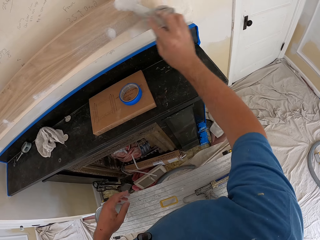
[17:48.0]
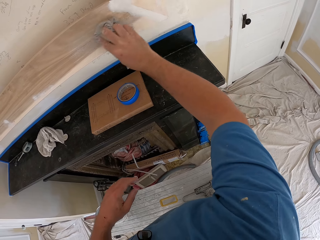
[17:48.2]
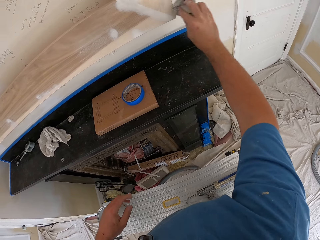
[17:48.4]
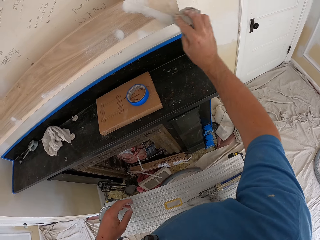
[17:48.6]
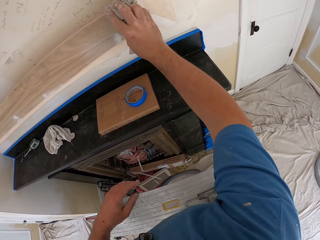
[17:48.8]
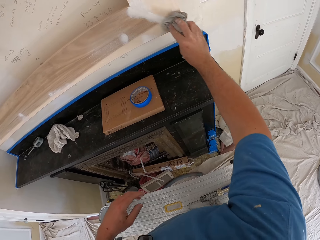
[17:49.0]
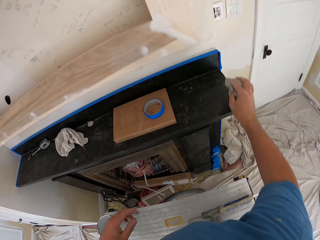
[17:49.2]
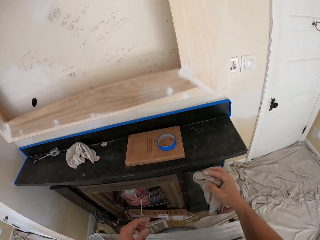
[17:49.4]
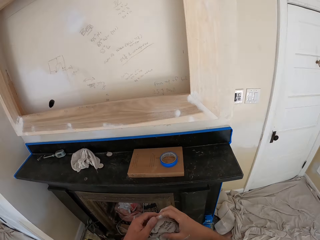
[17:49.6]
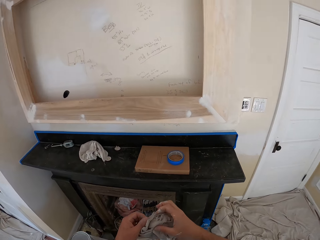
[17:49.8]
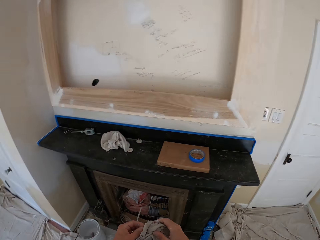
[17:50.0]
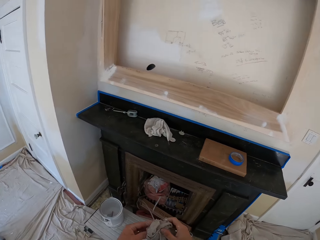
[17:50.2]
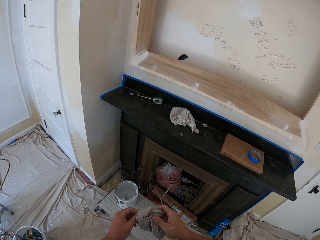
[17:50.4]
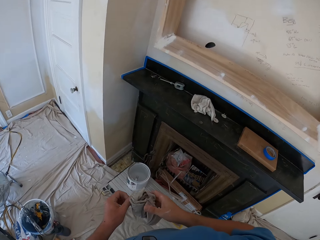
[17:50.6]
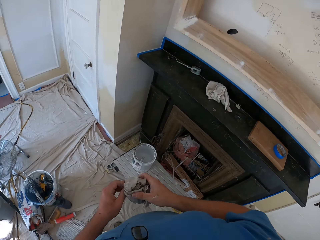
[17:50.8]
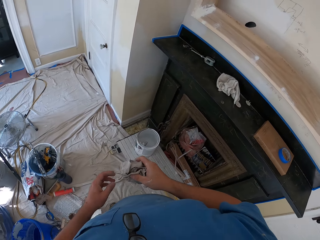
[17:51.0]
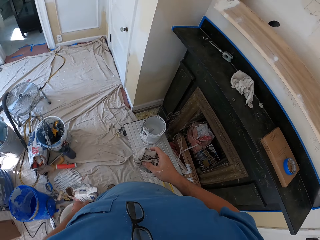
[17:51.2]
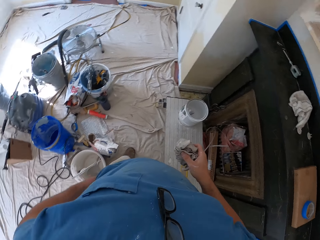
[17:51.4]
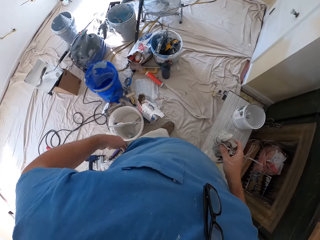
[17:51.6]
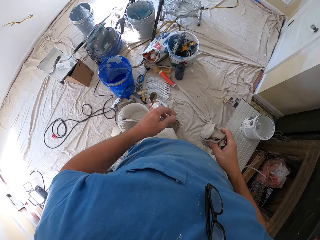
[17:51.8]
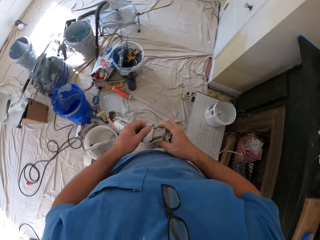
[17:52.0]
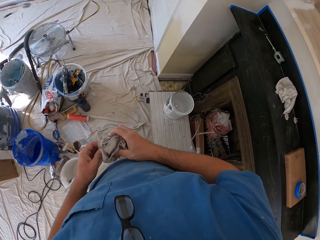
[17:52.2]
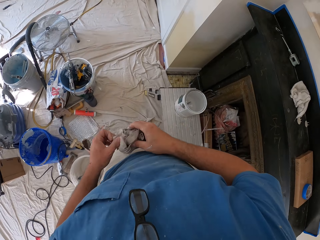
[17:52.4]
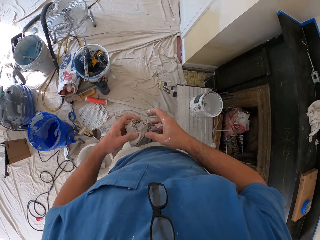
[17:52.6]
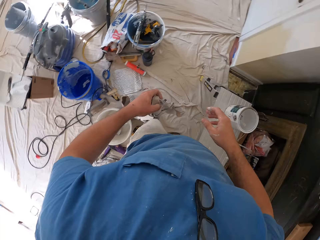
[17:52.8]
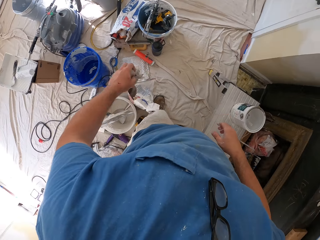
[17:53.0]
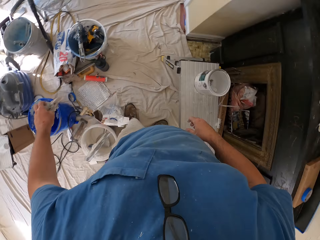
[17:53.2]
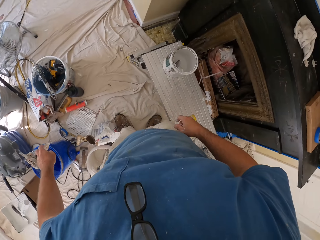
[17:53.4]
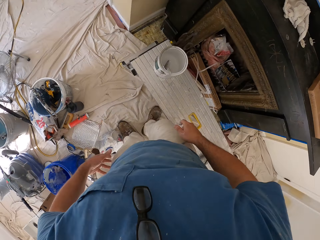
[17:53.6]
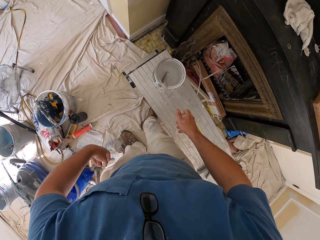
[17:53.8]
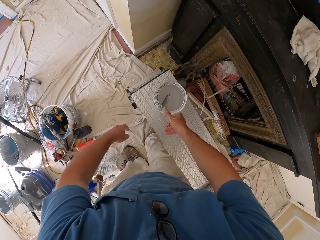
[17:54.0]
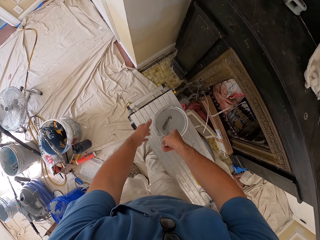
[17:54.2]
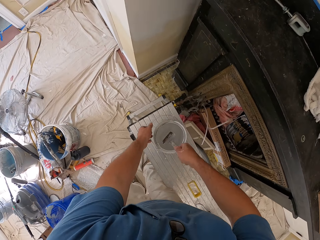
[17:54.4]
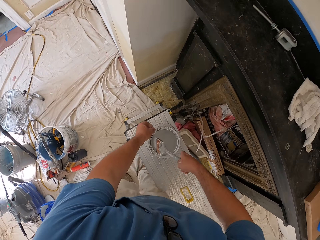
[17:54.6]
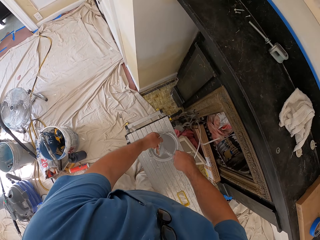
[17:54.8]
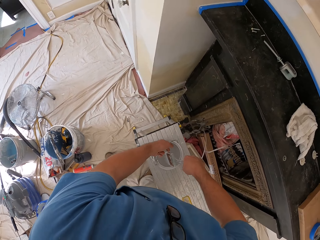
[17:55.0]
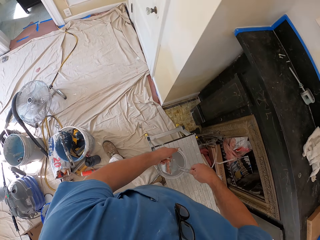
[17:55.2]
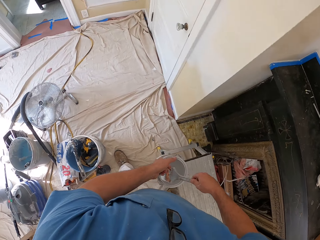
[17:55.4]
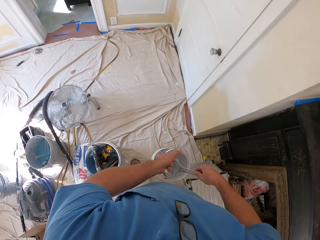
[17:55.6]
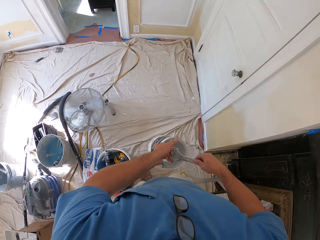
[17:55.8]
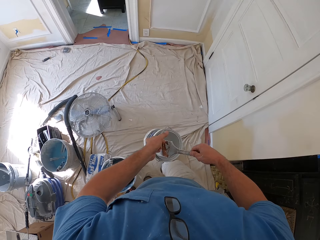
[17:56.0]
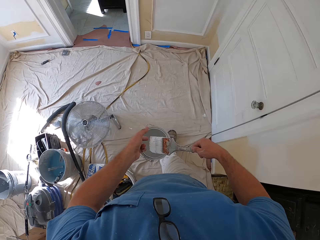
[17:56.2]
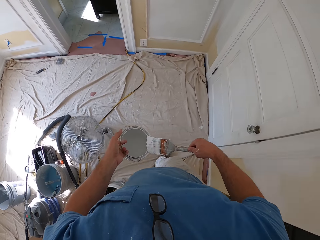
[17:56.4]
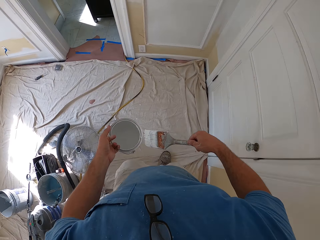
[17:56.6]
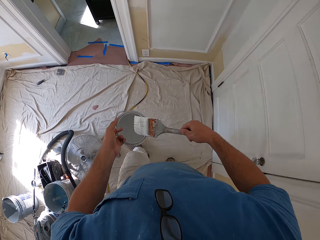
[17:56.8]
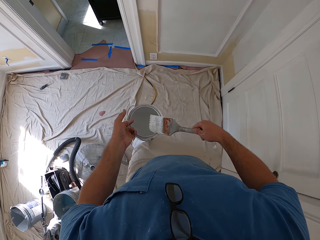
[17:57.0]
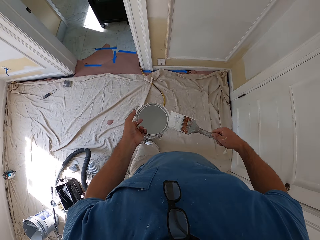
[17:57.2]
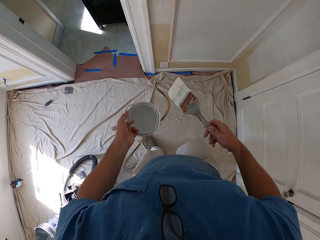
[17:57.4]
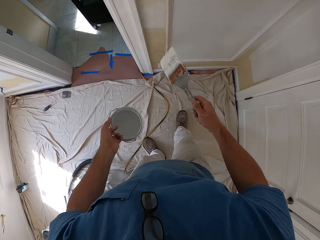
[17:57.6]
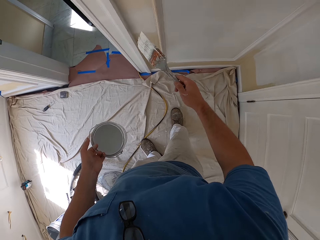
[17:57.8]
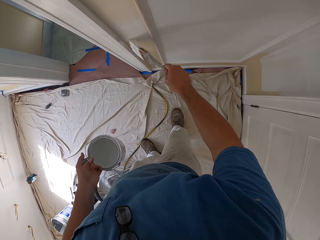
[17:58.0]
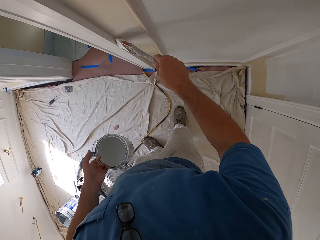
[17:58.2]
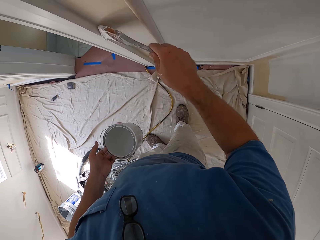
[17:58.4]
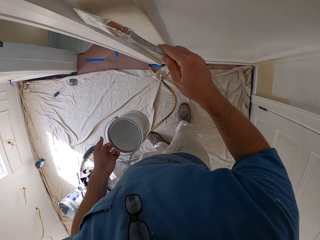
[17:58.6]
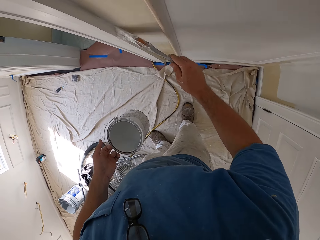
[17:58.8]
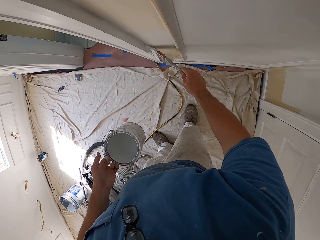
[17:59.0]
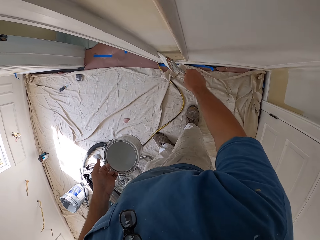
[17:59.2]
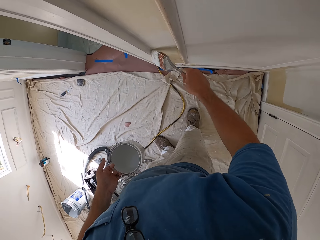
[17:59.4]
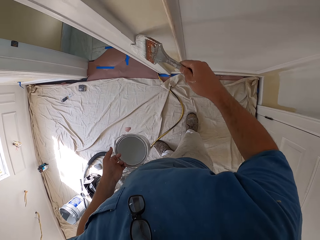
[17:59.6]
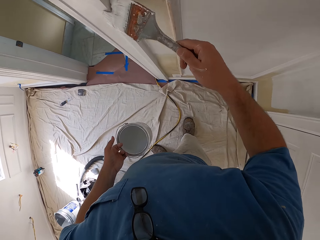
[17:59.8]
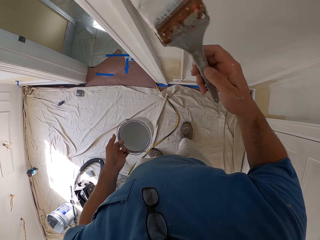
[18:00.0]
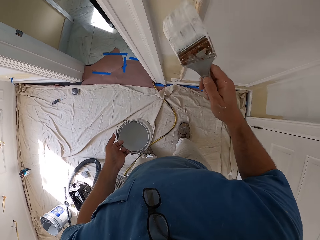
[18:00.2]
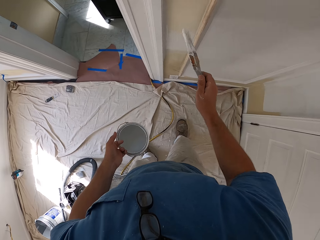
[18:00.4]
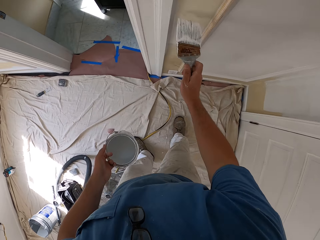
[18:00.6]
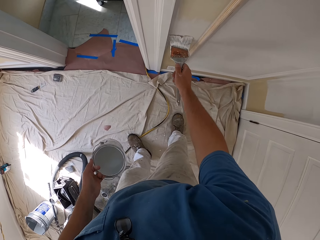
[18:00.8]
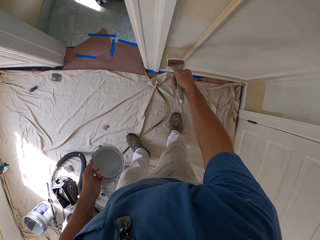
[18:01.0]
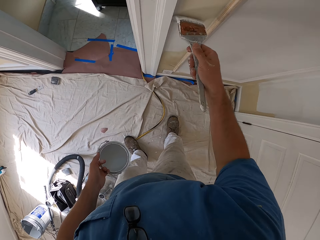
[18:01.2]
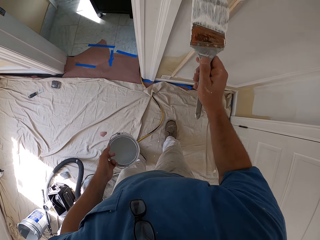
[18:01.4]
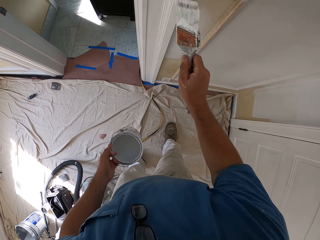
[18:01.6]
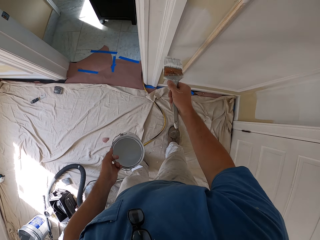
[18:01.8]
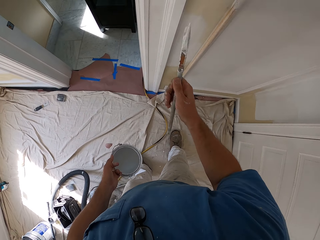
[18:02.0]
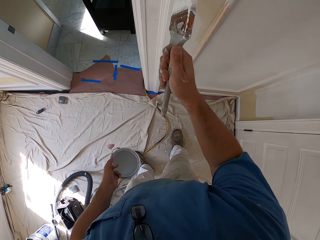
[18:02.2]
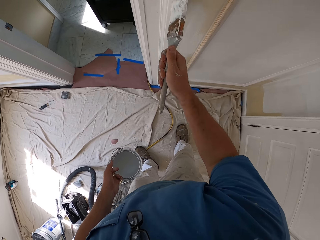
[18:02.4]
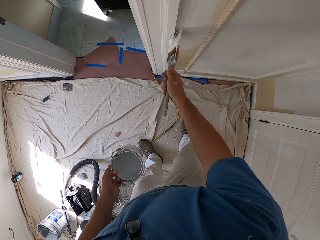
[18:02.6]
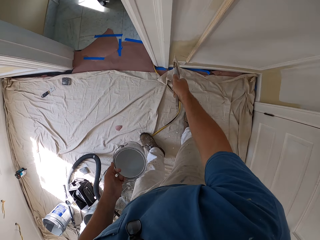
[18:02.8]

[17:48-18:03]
The camera wearer looks around the room. He throws the cloth inside the bucket. He picks up the paint brush with his right hand. He picks up the paint can. He walks around the room. He carries the paint can with his left hand from the bench. He wipes the paint brush on the can. He paints the room wall with the paint brush in his hand.

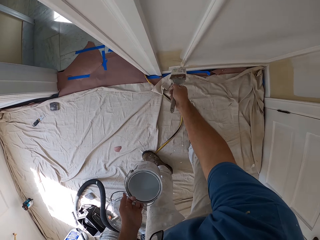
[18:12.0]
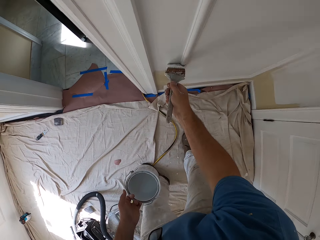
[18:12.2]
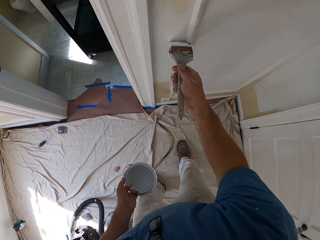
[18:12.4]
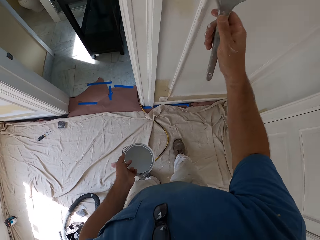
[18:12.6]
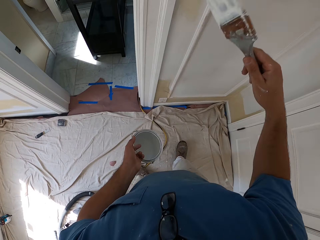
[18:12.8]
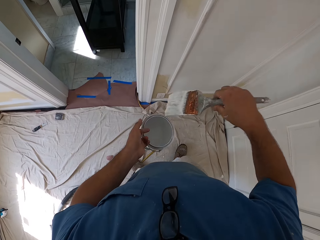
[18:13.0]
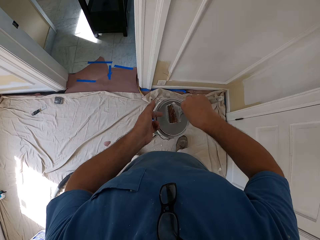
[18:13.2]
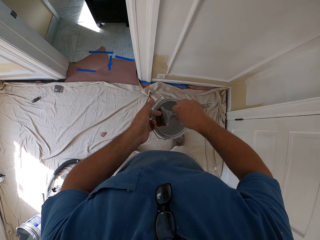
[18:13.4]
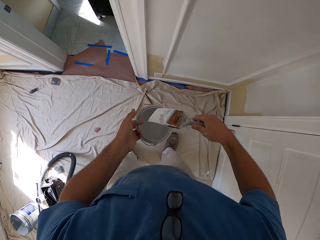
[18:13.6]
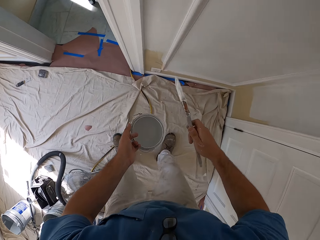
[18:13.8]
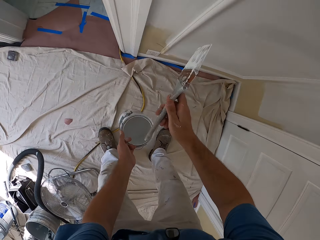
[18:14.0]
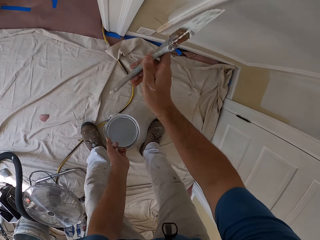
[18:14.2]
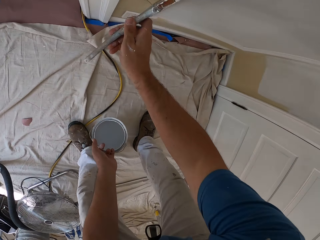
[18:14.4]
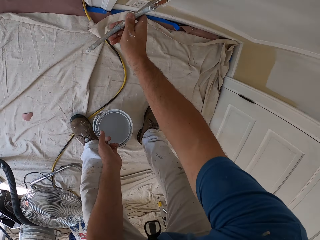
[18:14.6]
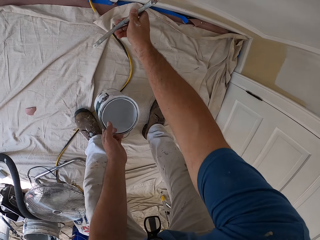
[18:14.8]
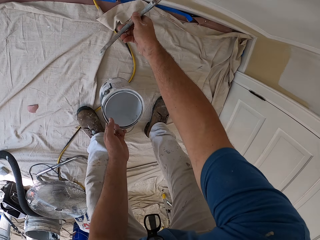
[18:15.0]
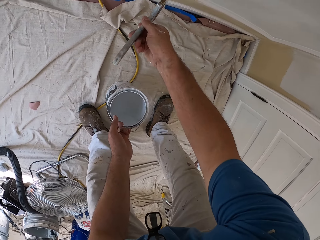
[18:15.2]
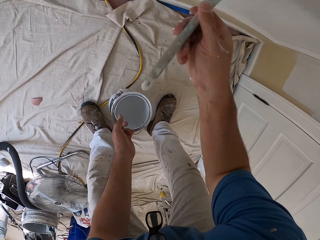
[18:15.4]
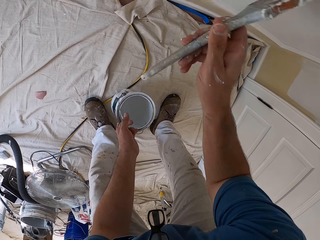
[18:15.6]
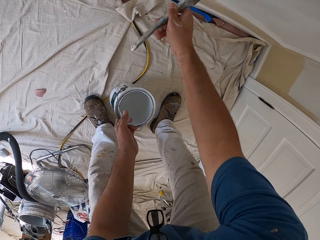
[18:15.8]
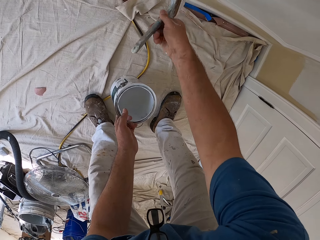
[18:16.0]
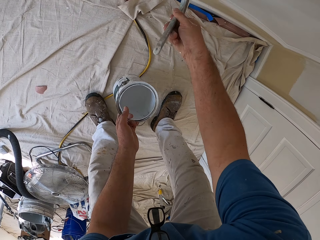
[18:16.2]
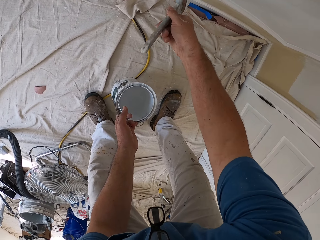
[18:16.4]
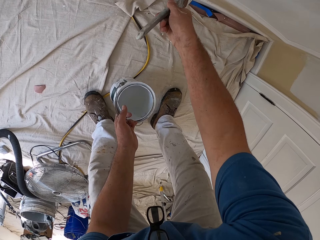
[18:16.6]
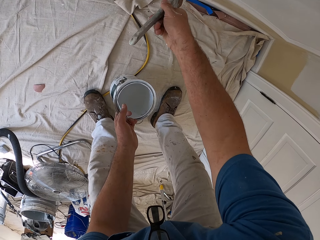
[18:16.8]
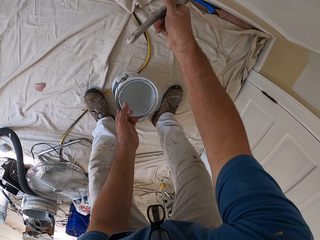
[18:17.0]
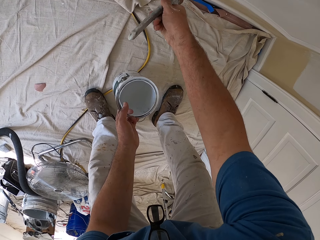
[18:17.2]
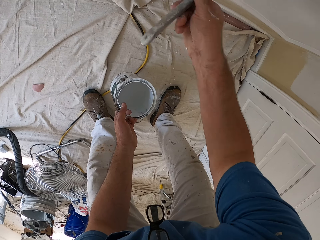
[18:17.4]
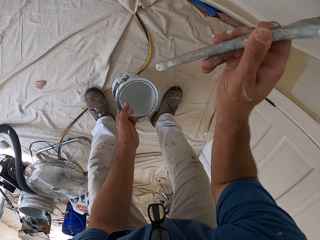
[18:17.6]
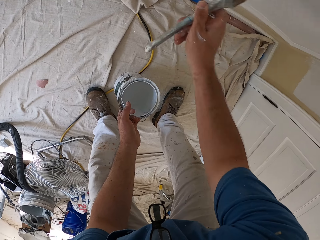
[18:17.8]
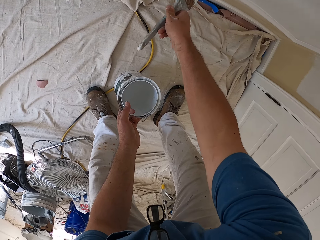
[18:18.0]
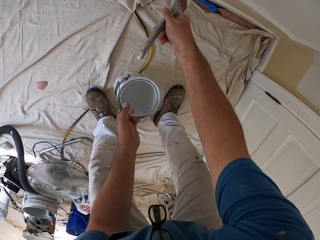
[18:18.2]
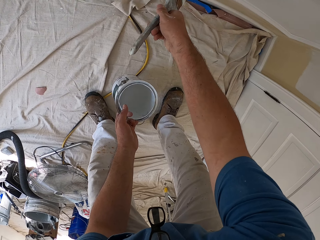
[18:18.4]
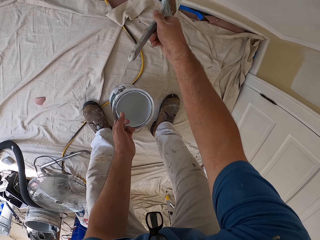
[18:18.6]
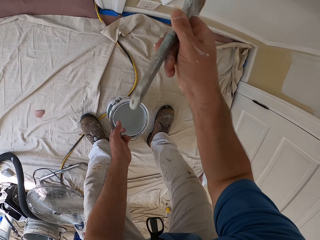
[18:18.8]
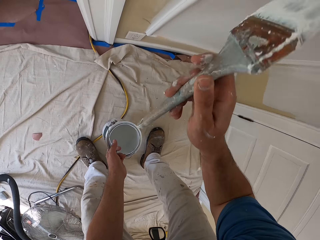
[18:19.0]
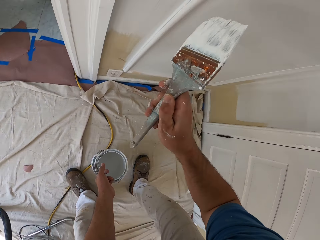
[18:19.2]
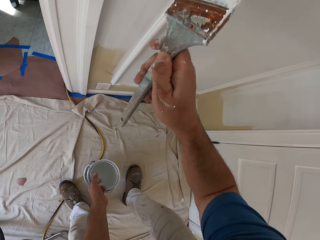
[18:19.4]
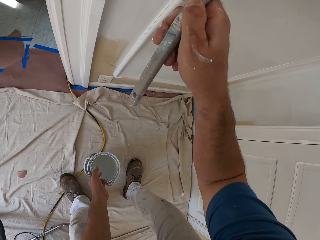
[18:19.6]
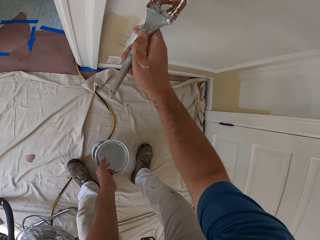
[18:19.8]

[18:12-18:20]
The camera wearer dips the paint brush into the paint can in his left hand. He paints the room wall with the paint brush in his hand.
